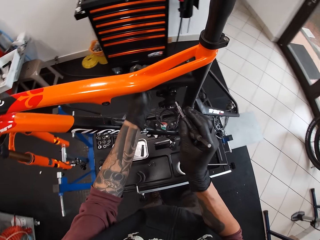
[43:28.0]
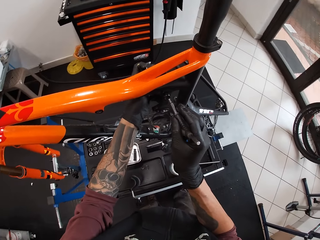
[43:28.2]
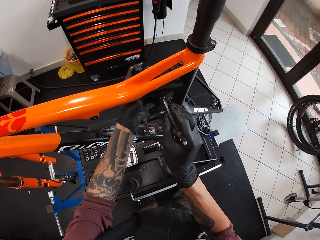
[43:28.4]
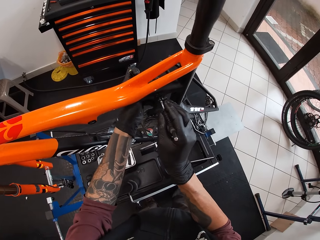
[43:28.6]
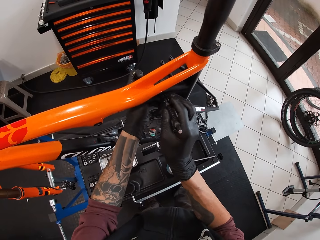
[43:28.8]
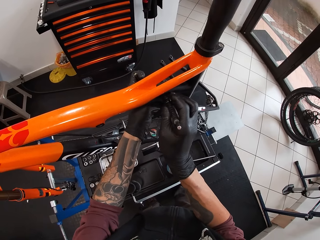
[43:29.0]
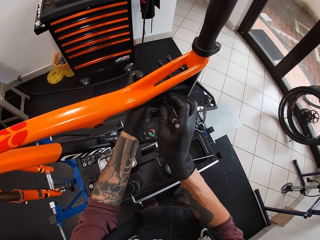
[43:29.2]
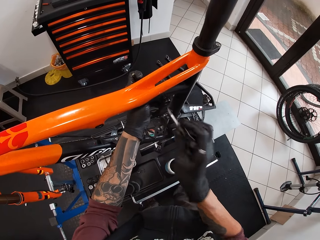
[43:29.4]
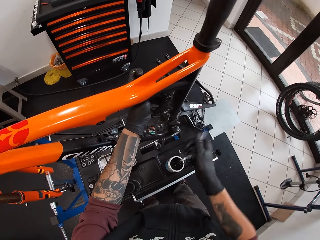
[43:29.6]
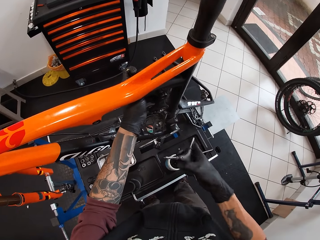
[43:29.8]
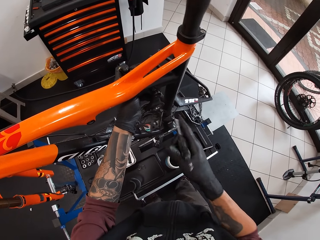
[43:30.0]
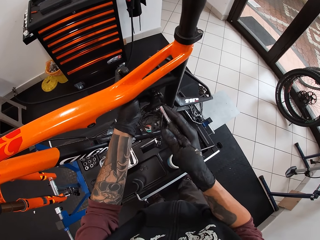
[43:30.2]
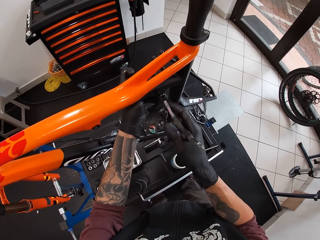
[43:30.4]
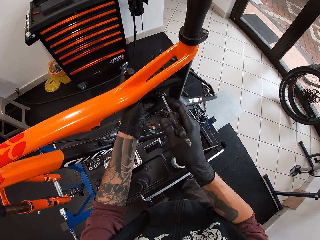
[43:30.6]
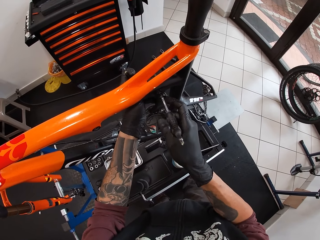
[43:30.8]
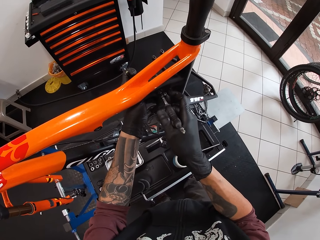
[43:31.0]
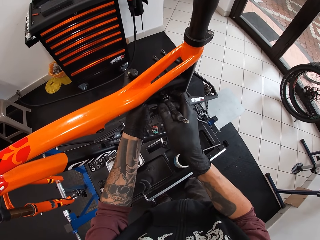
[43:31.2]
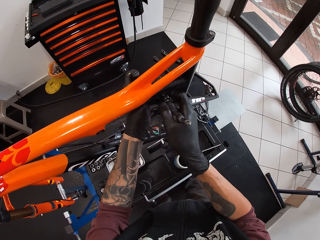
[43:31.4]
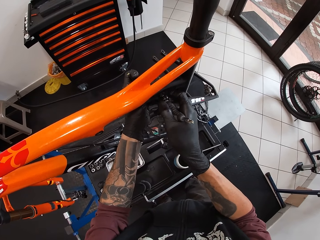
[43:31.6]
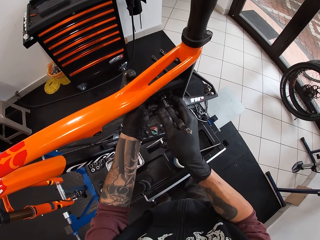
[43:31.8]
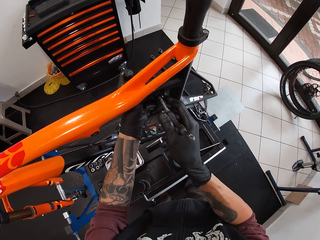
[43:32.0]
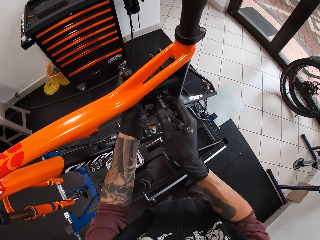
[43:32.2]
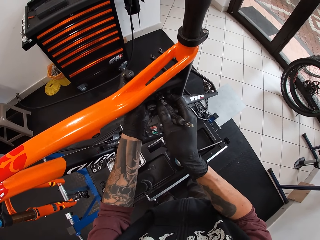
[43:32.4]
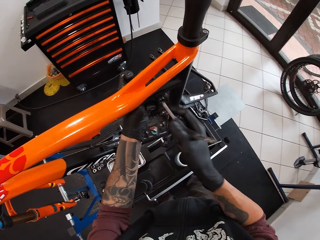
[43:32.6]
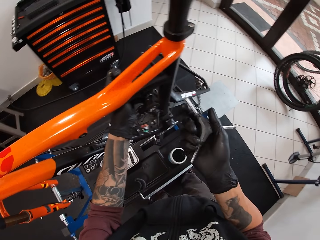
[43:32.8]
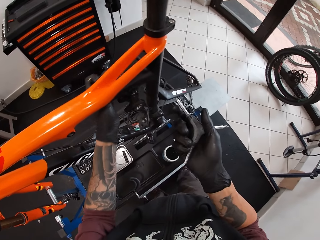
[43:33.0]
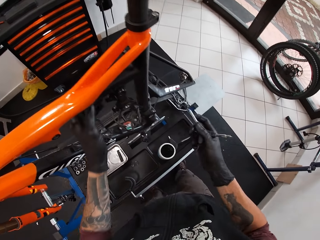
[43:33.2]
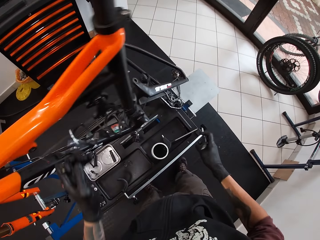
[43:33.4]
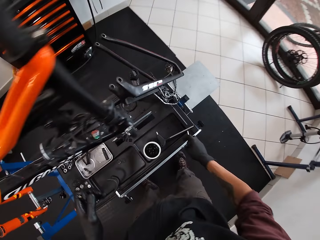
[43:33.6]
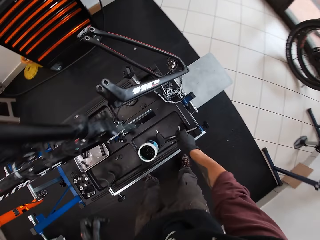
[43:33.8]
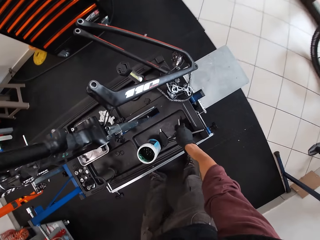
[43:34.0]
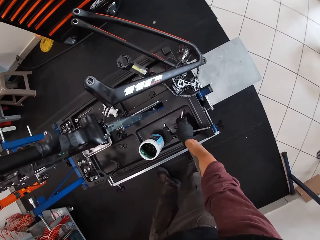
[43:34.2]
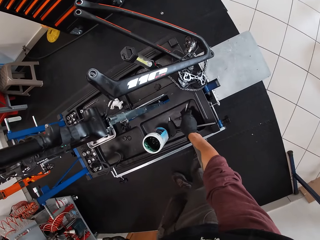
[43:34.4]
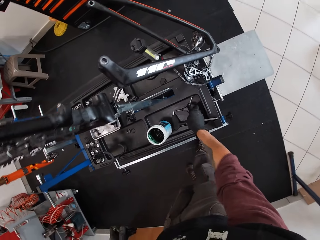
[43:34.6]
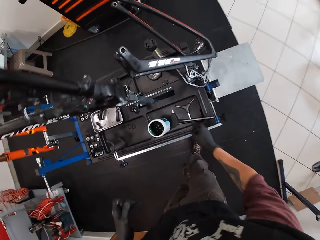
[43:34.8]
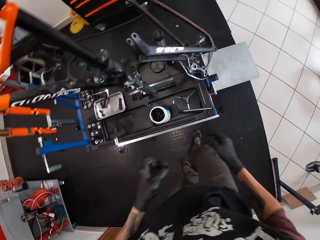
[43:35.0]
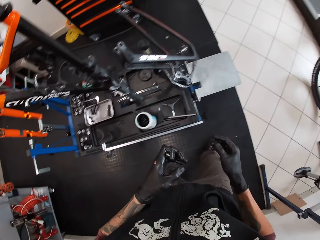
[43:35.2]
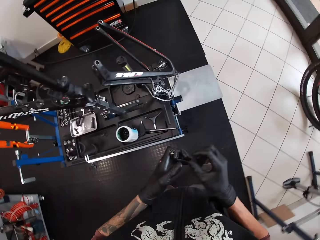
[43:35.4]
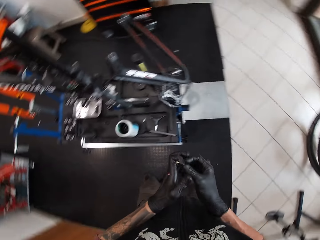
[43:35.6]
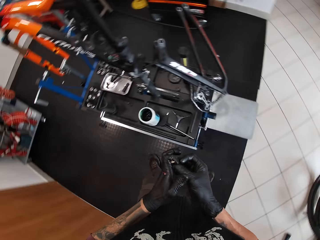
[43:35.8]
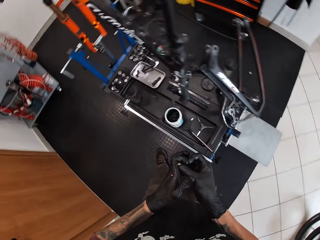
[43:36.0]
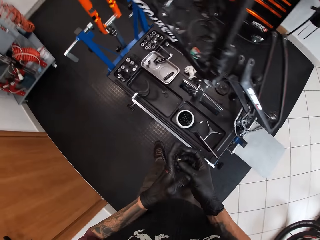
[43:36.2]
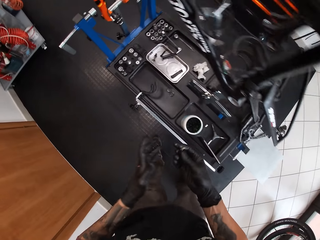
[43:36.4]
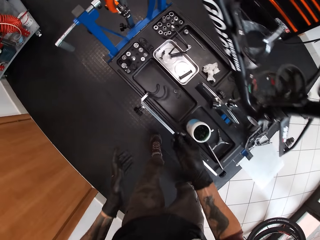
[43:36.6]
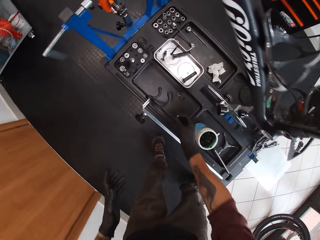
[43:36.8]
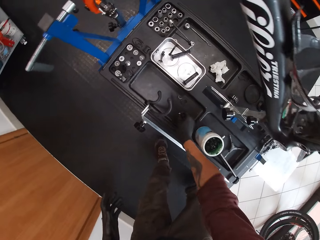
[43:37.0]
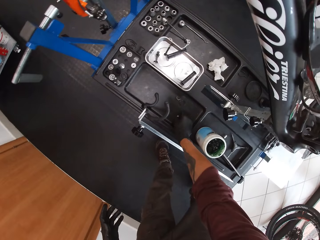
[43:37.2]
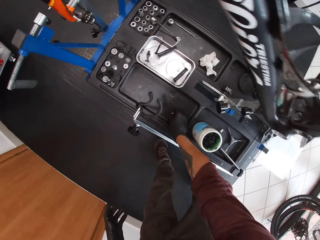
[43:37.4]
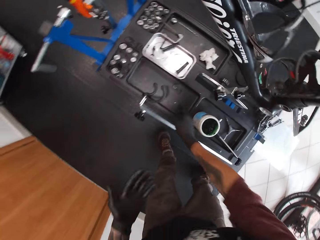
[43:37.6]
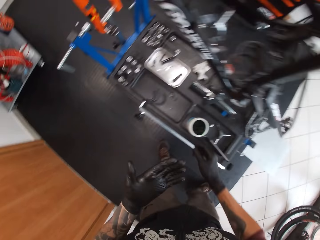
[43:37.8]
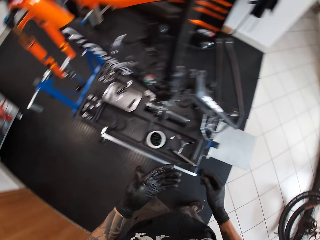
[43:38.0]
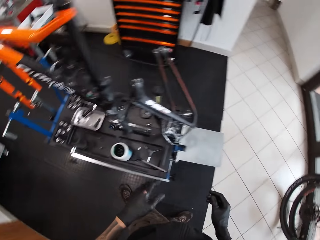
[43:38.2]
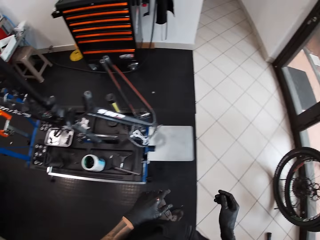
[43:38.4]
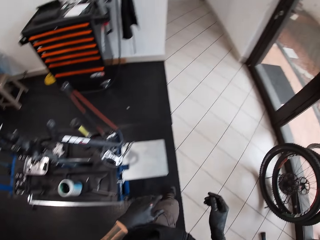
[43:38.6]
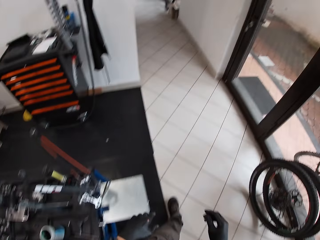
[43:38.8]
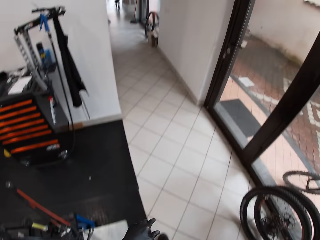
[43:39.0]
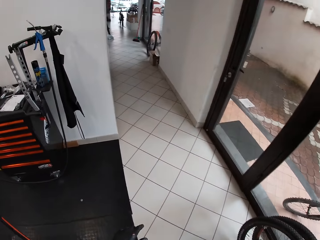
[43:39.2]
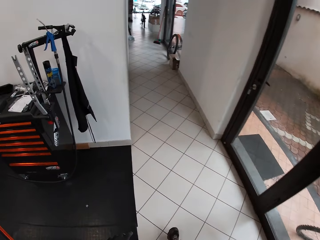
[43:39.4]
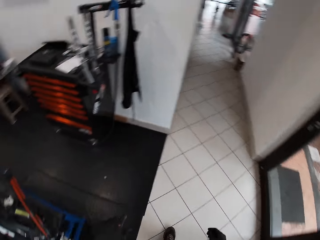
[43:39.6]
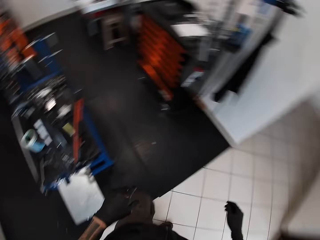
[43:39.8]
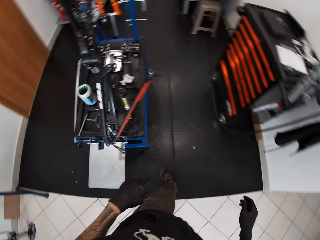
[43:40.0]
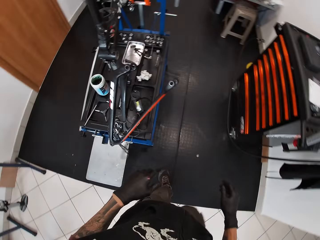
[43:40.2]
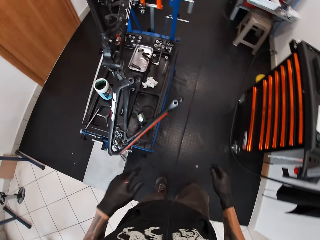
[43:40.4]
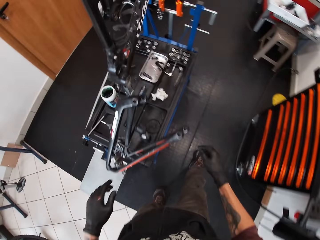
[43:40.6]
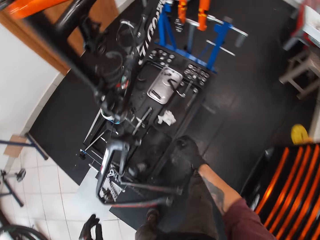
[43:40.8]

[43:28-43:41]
The camera wearer holds the frame spare with his left hand. He puts the bolt extractor in the hole in the bicycle with his right hand. He untightens the bolt with a star spanner. He takes out the bolt extractor from the hole in the bicycle with his right hand. He puts the extractor in the hole for the bicycle with his right hand. He takes out the bolt extractor from the hole in the bicycle with his right hand. He removes his left hand from the frame spare. He places the bolt extractor on the bench with his right hand. He takes a bearing from his left hand with his right hand. He places the bearing on the bench with his right hand. He walks around.

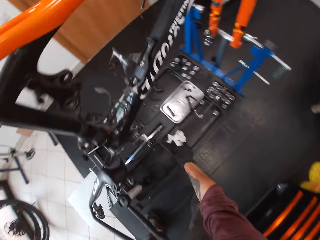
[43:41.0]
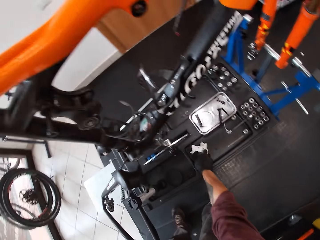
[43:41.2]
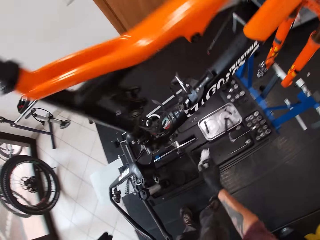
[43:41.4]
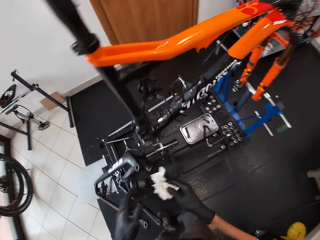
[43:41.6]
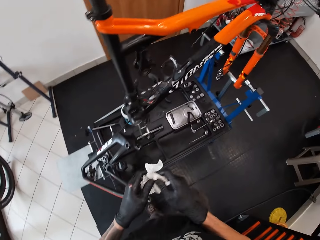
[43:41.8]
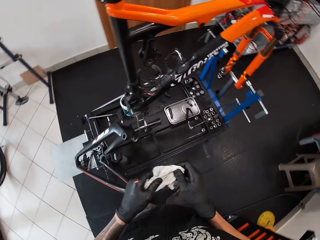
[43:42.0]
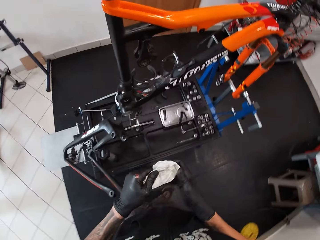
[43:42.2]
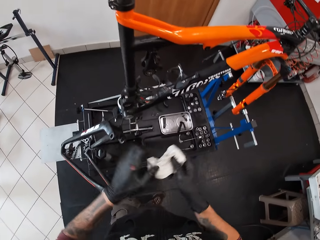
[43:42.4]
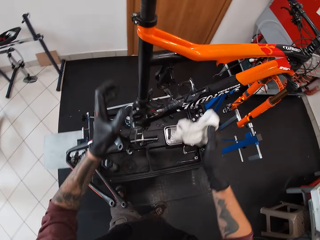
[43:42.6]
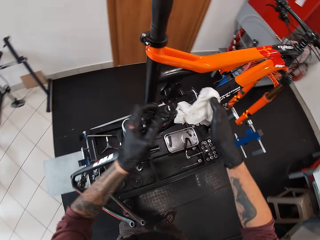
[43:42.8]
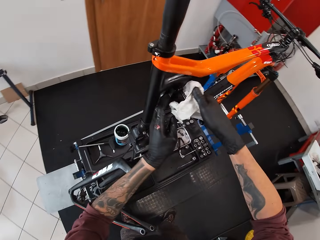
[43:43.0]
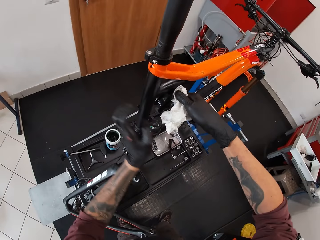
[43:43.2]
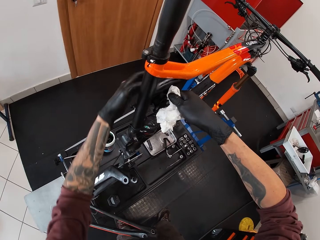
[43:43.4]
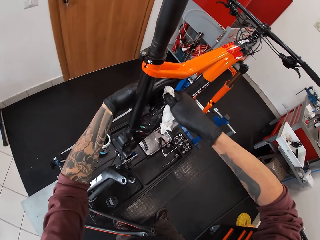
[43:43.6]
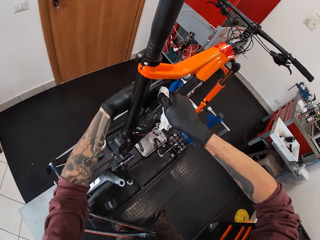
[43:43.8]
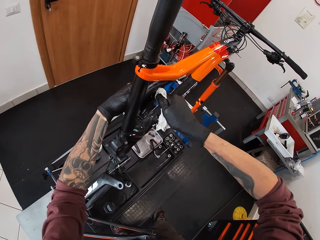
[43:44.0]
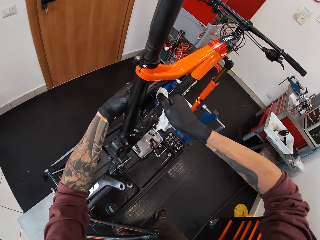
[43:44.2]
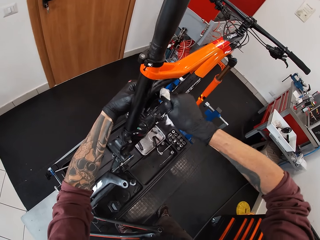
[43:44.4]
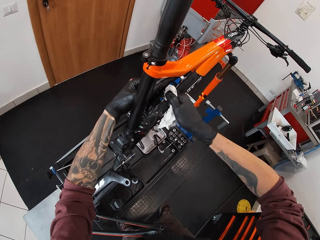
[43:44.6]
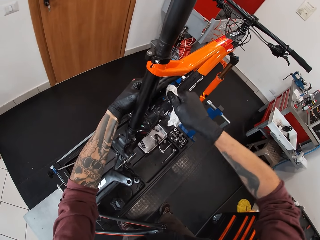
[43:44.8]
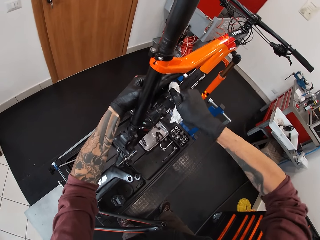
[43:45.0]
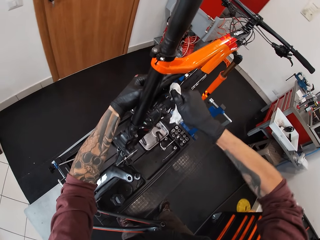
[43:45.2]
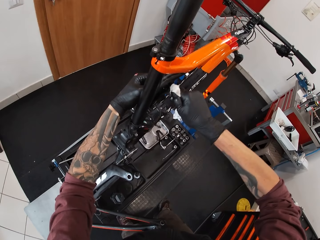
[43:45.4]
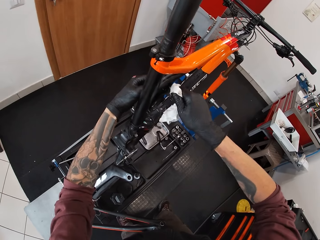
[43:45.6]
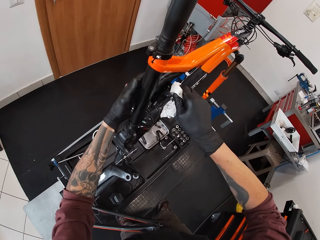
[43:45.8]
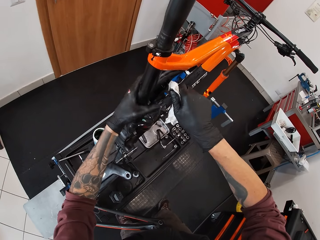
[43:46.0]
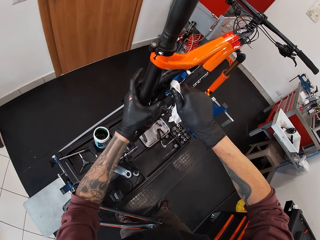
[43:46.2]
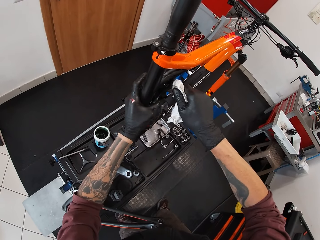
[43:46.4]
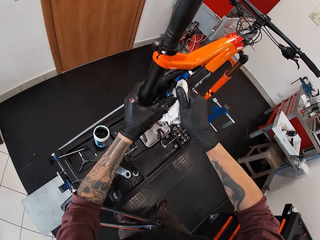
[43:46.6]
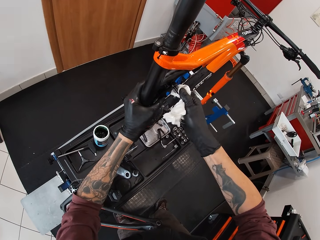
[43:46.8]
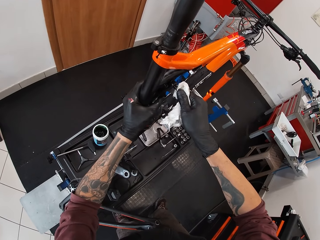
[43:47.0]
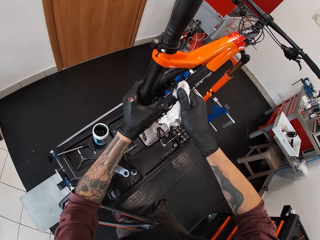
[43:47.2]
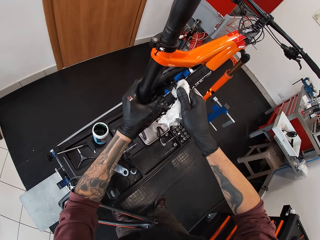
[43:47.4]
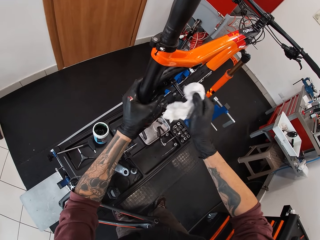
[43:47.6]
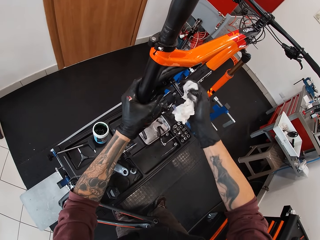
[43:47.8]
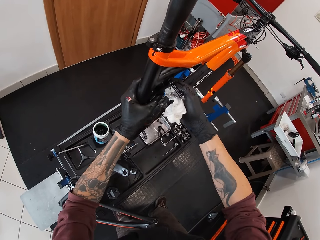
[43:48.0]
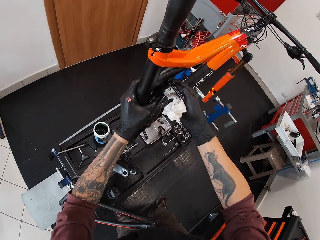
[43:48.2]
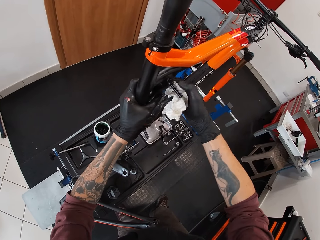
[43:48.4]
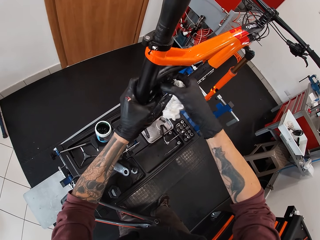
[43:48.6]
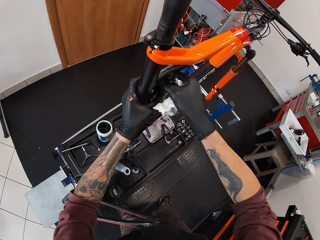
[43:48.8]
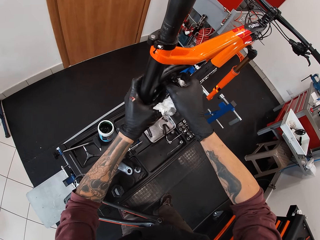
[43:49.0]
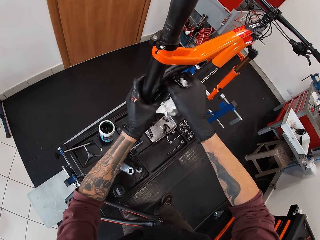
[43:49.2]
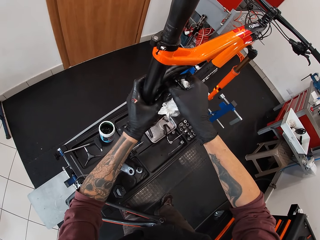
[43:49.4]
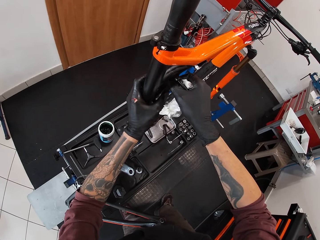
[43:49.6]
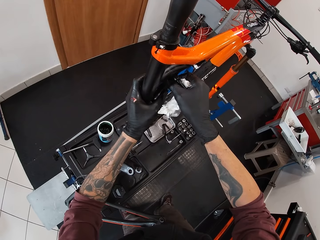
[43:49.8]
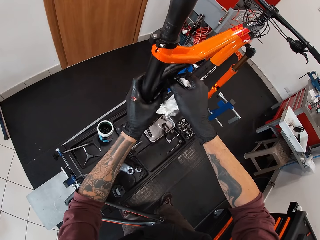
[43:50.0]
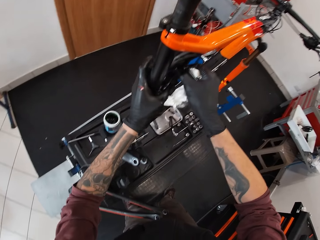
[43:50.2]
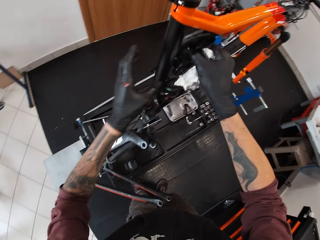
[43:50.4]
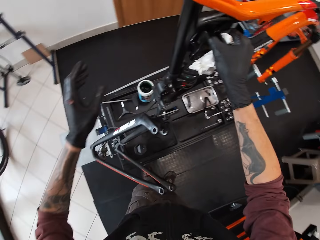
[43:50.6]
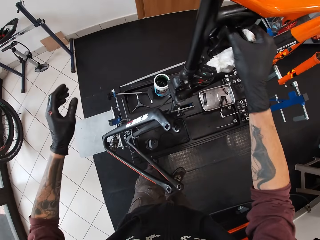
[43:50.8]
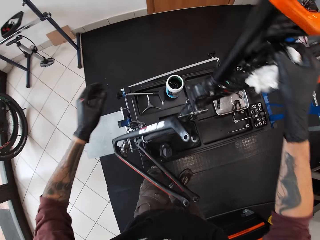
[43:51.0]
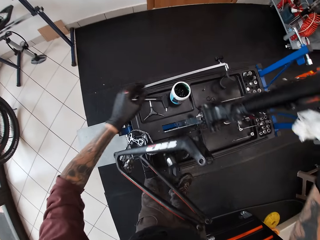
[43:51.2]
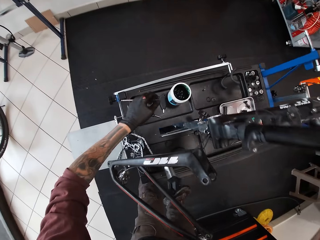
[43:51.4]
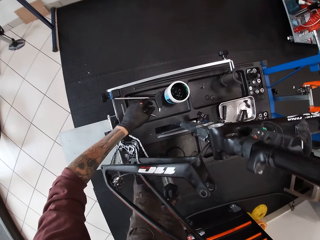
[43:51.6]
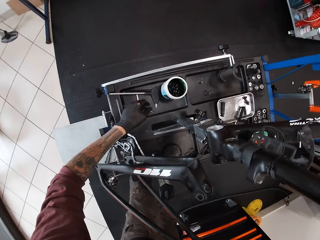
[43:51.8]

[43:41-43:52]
The camera wearer picks up the tissue paper from the bench with his right hand. He wipes both hands with the tissue. He turns the bolt in the bicycle with the tissue in his right hand. He holds the frame spare with his right hand. He holds the bolt with the tissue paper. He tightens the bolt. He holds the frame spare with his right hand again.
